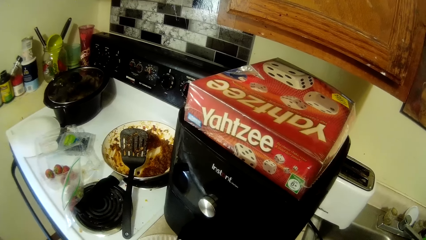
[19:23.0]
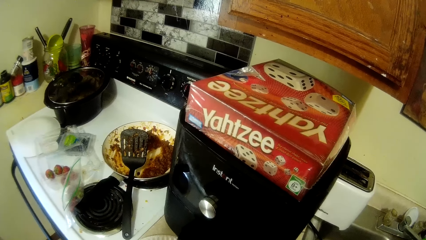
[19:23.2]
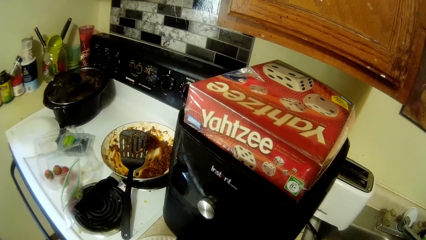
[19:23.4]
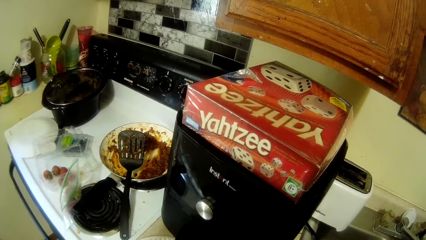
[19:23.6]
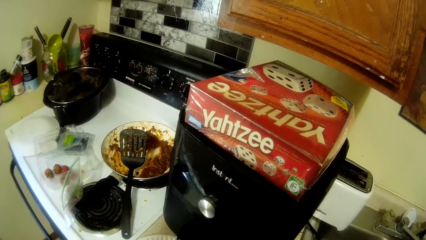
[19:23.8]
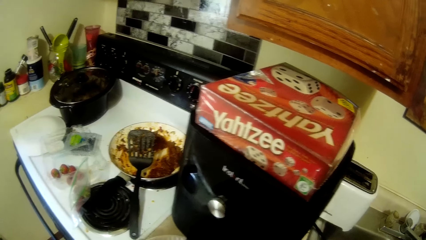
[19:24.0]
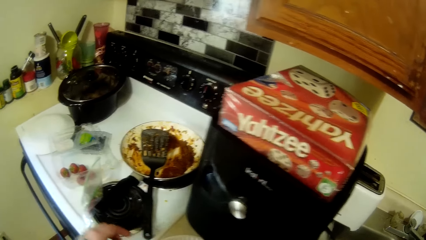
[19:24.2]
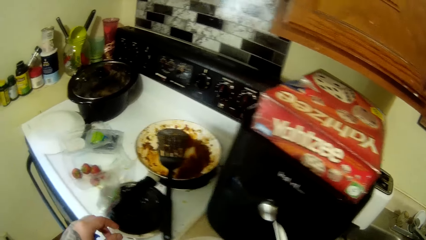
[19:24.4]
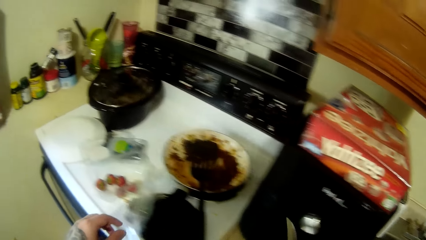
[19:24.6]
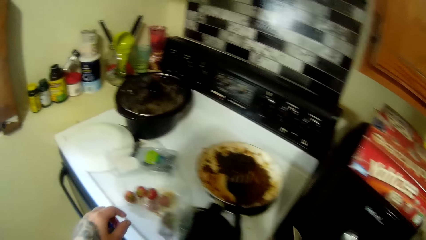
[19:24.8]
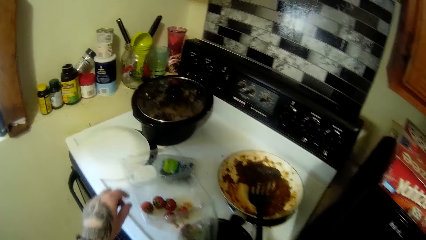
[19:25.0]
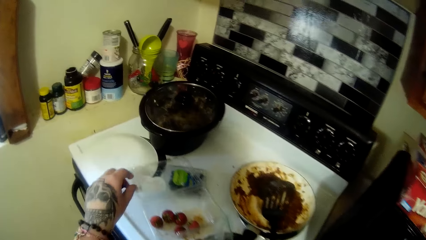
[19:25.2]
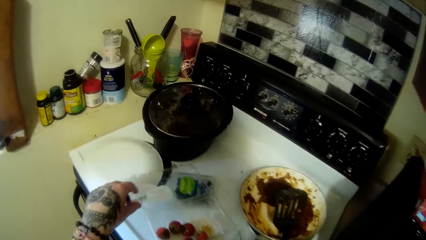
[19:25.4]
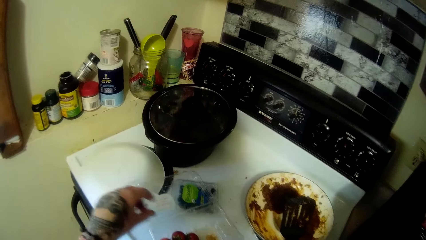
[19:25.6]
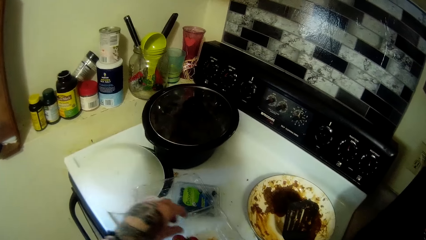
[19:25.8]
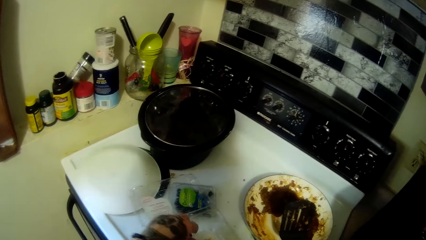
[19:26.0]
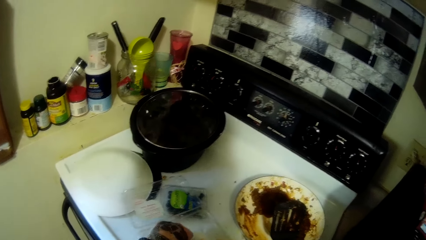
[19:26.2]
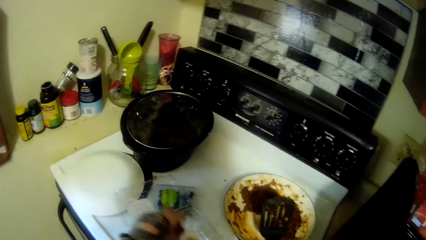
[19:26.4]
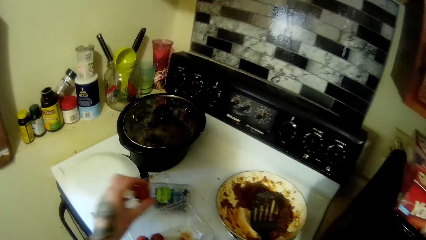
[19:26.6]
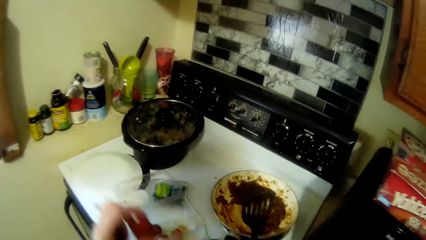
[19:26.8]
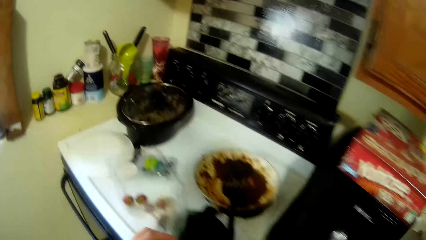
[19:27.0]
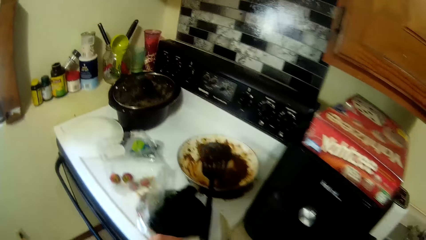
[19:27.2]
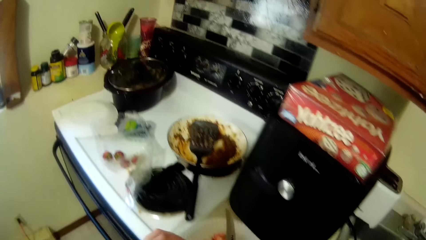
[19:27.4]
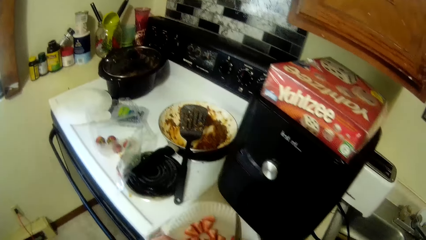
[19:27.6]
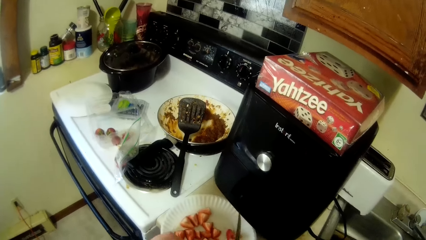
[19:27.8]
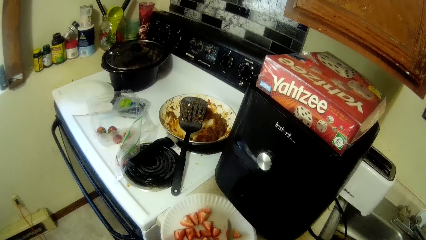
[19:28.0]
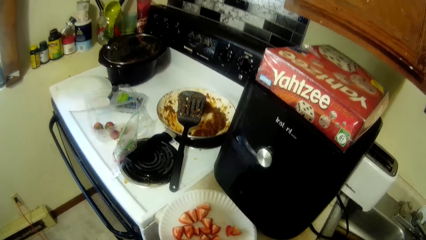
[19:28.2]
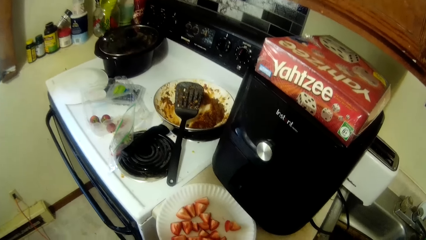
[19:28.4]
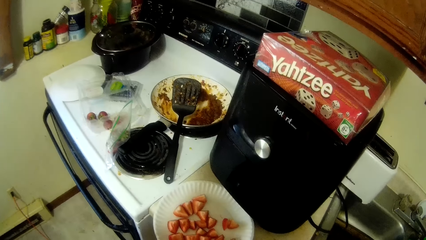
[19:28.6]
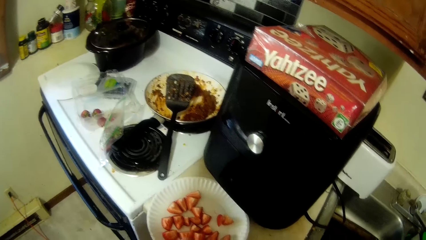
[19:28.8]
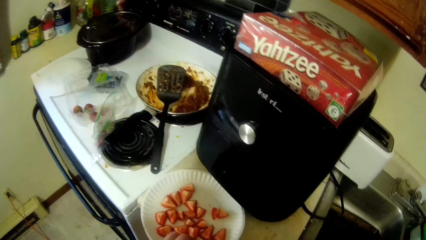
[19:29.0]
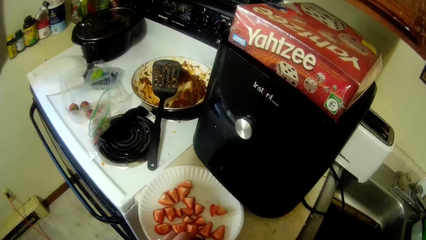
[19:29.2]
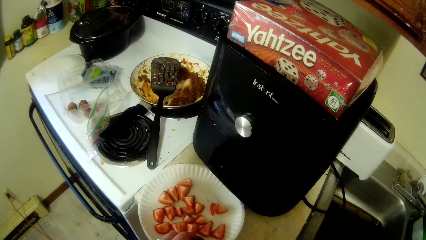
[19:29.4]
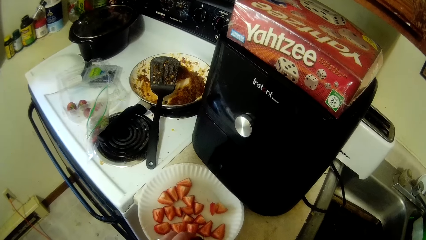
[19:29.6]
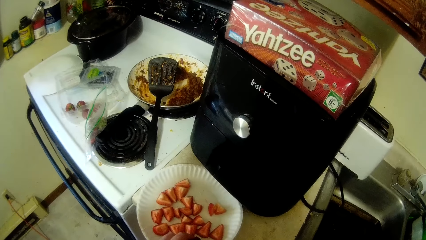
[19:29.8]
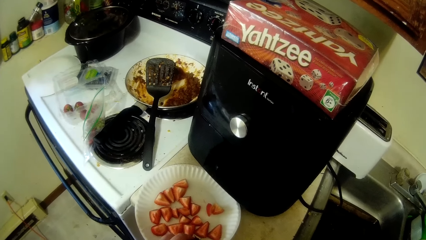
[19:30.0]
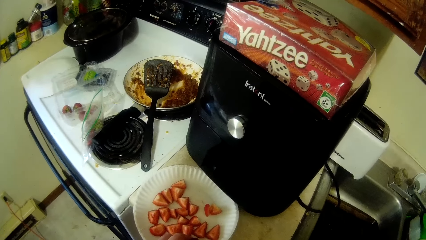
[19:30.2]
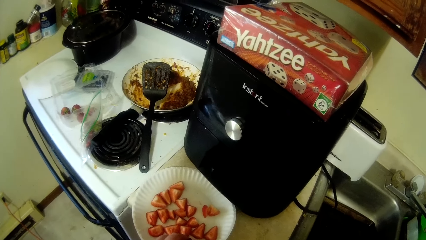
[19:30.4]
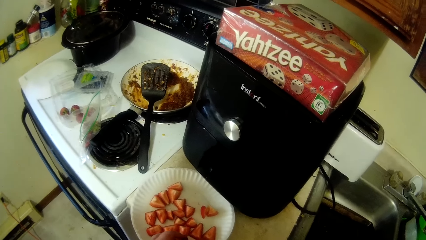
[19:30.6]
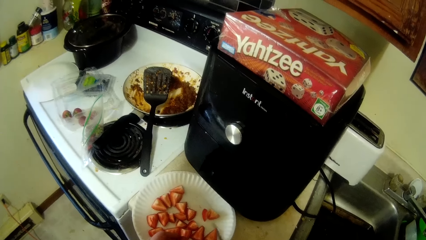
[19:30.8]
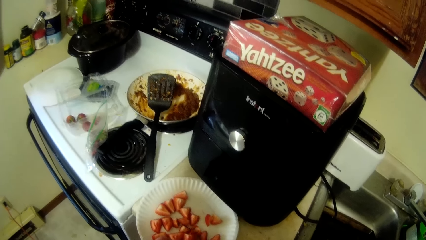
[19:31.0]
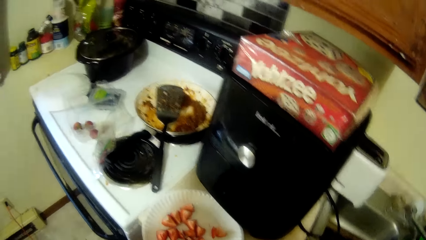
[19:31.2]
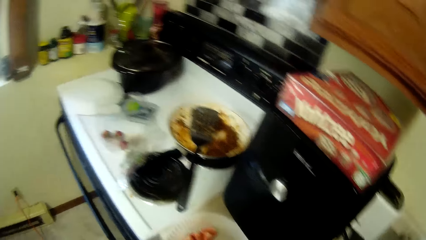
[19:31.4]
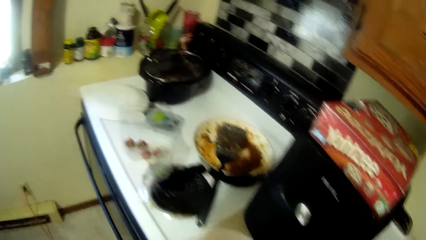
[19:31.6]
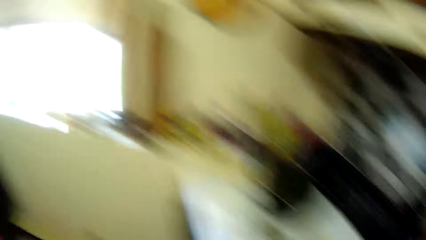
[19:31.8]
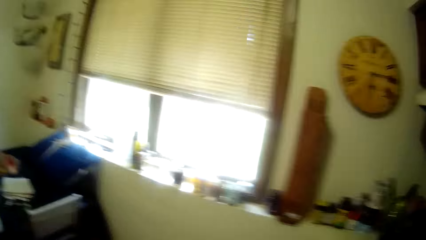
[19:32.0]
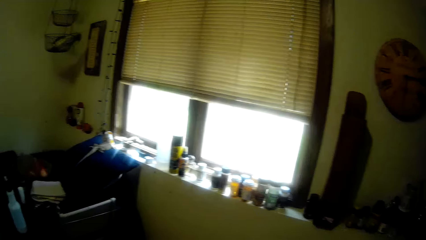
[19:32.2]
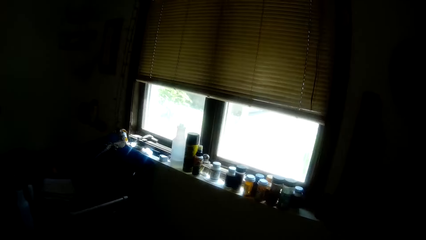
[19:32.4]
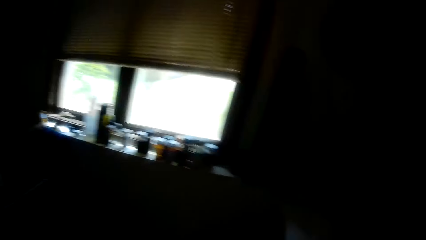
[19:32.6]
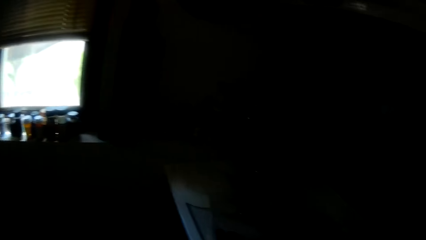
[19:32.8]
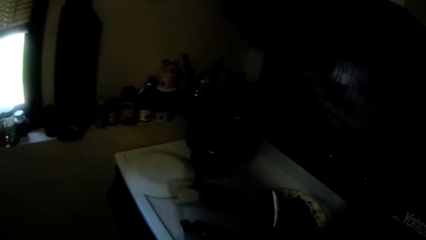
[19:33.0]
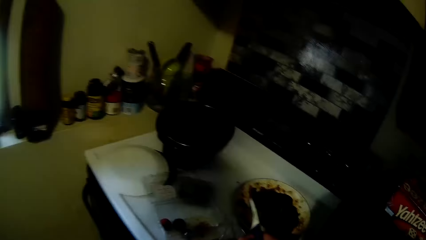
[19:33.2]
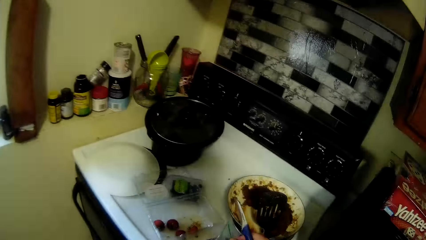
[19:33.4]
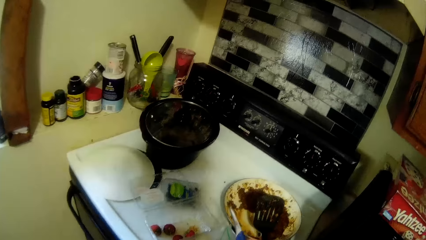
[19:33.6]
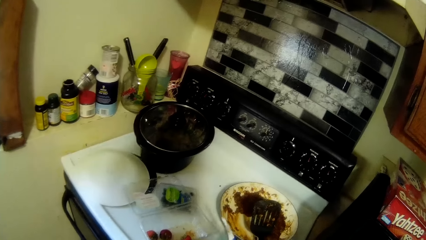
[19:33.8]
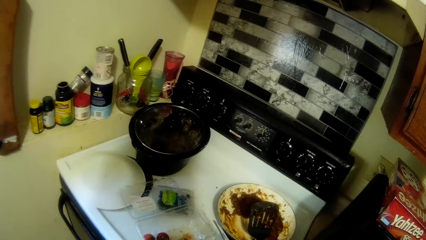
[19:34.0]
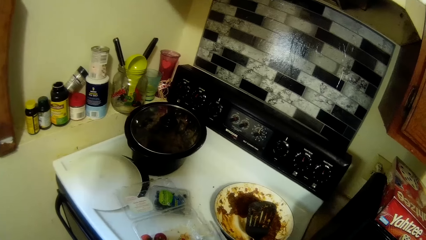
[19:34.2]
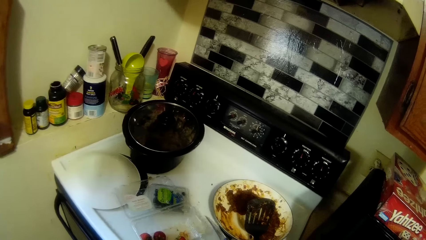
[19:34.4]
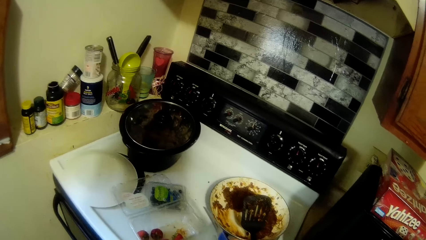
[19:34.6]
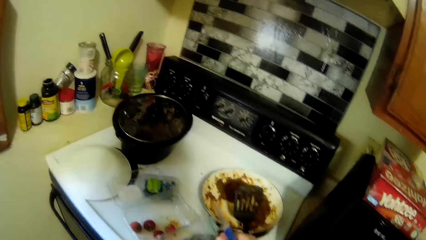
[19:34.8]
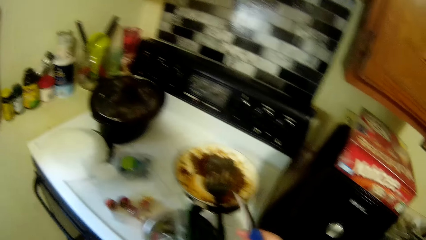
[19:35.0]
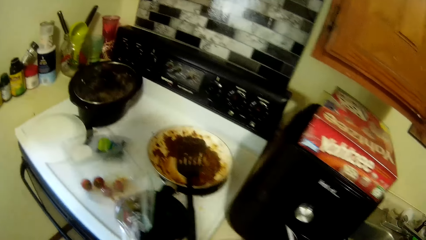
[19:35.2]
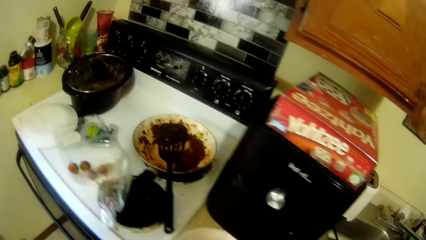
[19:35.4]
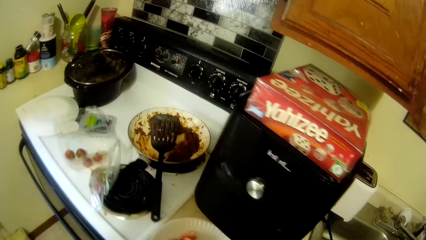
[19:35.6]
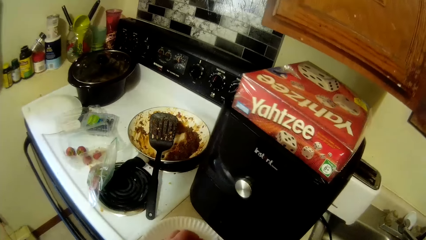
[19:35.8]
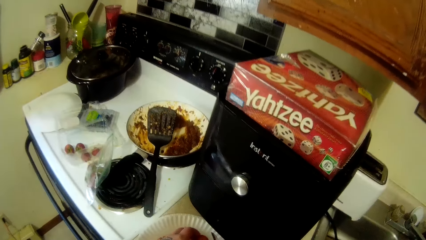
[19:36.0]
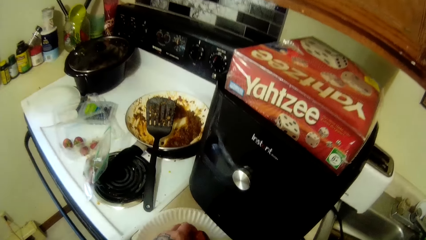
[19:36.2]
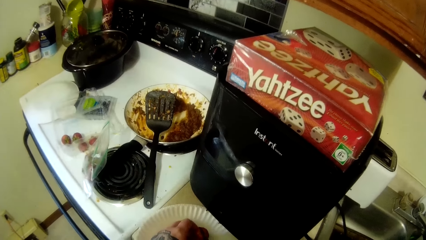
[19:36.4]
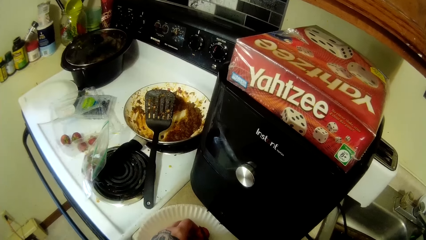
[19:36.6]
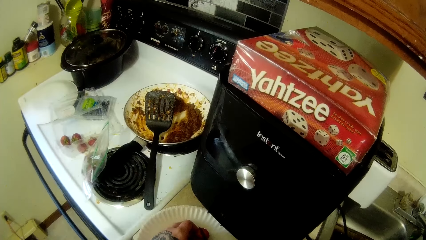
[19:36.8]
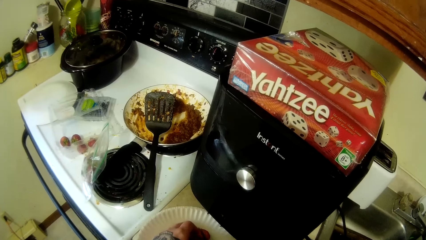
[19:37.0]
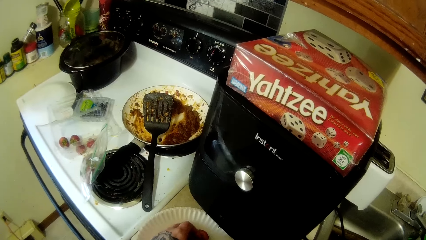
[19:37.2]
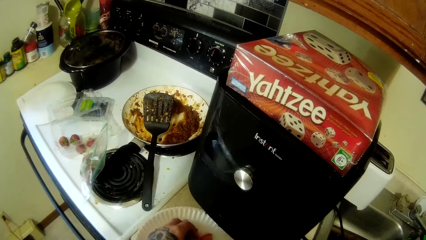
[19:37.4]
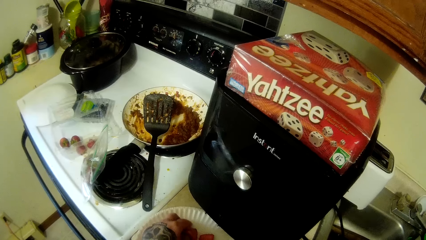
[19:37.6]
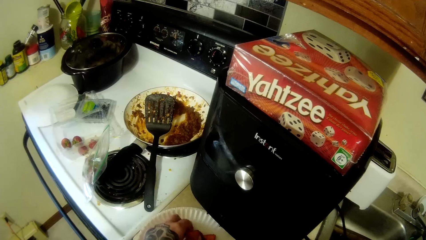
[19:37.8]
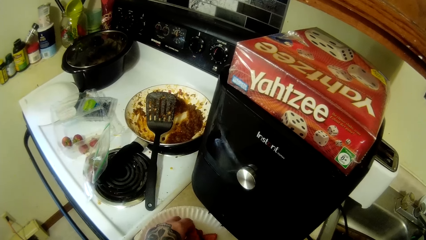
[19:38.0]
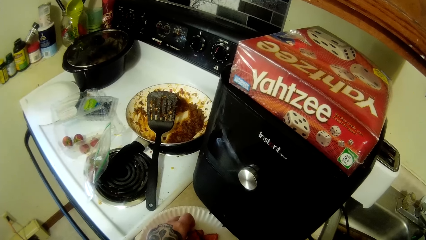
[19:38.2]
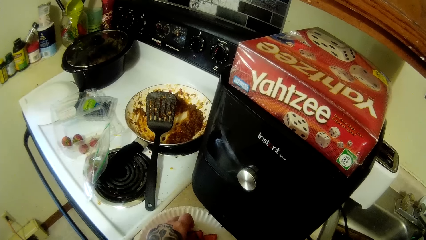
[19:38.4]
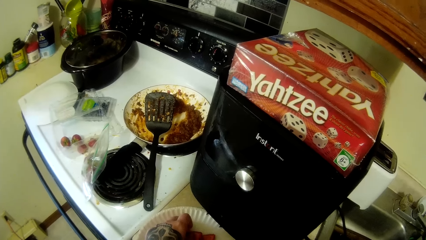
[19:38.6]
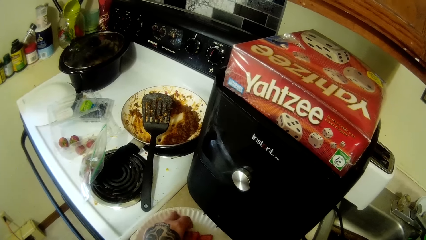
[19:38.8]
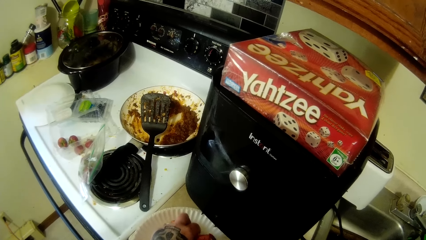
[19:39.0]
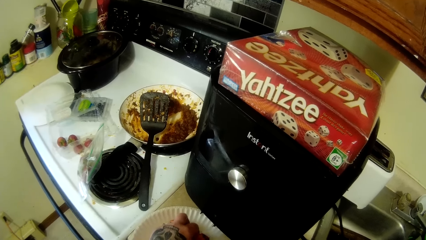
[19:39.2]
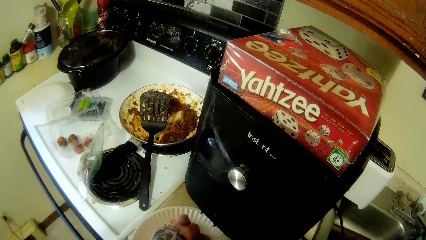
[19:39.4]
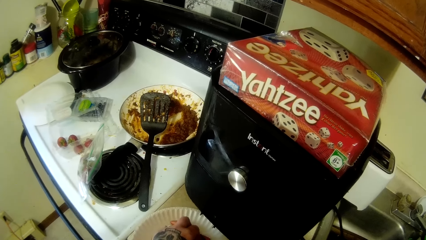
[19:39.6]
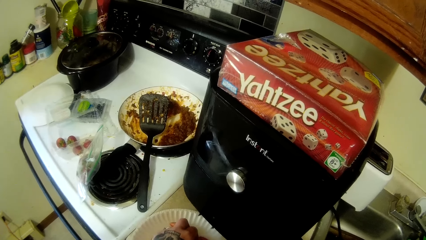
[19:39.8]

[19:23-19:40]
The camera wearer carries another strawberry. They cut strawberries on a plate. They look at the window. They carry another strawberry. They cut strawberries on the plate.
